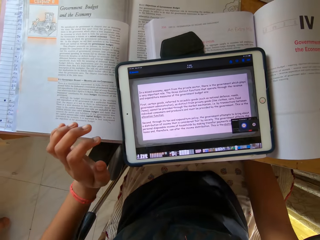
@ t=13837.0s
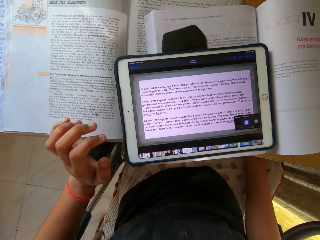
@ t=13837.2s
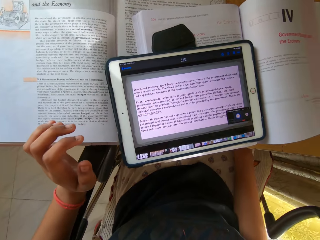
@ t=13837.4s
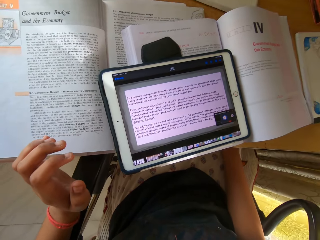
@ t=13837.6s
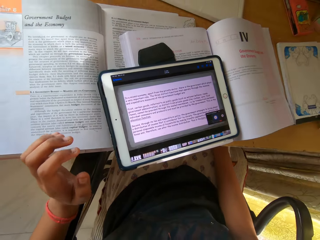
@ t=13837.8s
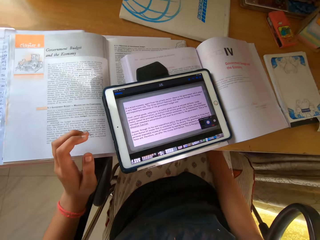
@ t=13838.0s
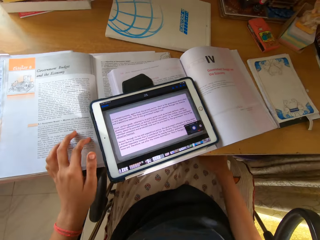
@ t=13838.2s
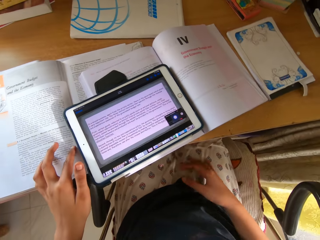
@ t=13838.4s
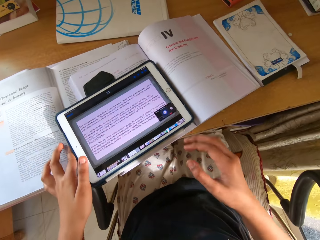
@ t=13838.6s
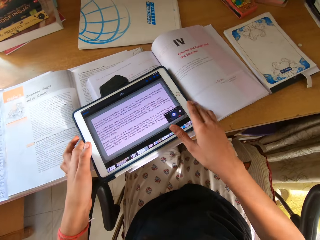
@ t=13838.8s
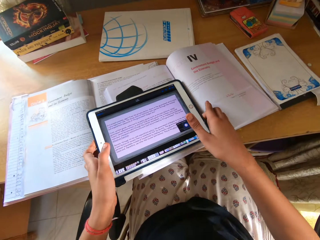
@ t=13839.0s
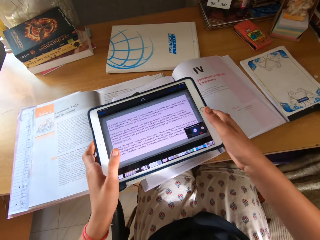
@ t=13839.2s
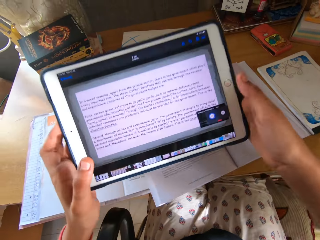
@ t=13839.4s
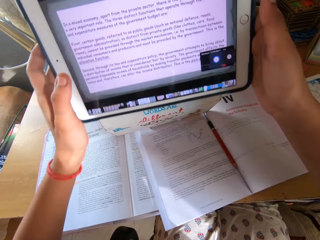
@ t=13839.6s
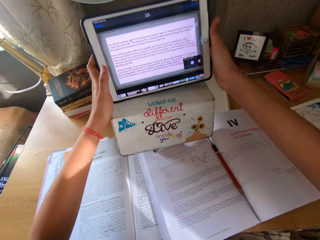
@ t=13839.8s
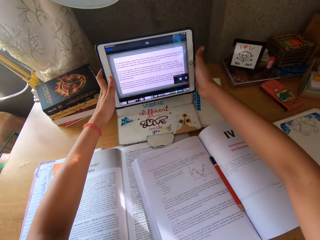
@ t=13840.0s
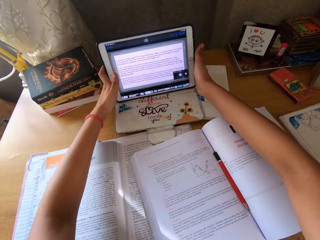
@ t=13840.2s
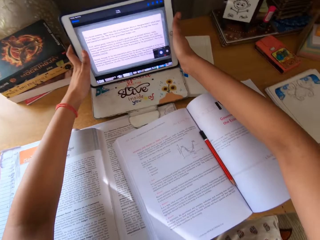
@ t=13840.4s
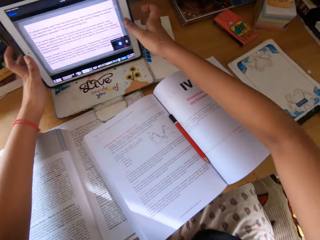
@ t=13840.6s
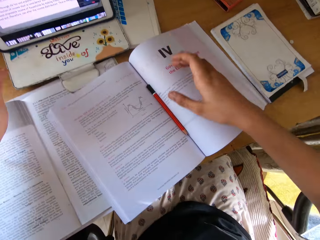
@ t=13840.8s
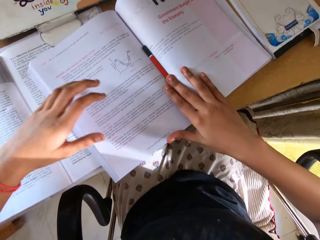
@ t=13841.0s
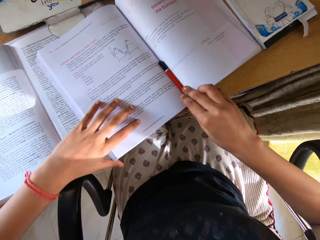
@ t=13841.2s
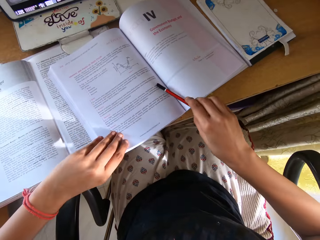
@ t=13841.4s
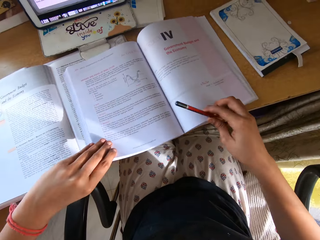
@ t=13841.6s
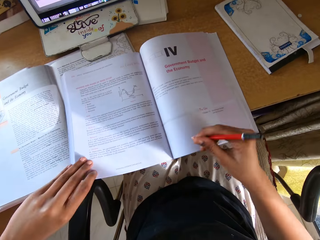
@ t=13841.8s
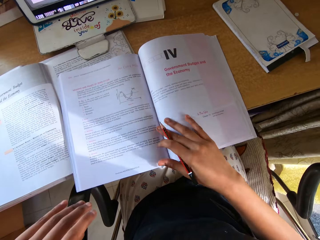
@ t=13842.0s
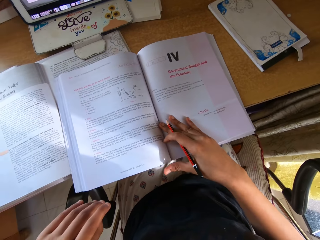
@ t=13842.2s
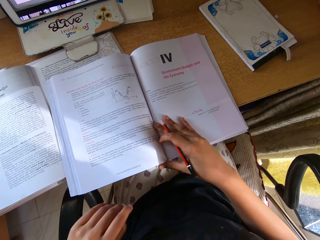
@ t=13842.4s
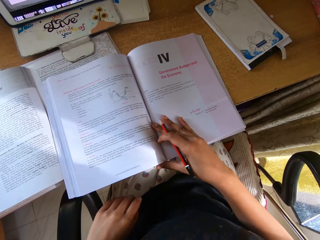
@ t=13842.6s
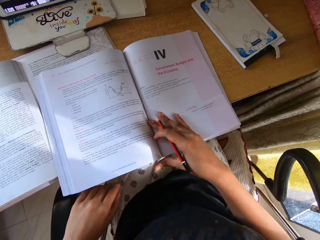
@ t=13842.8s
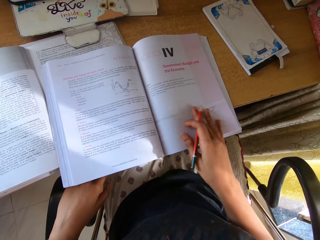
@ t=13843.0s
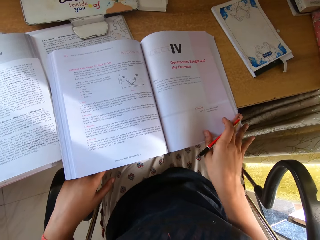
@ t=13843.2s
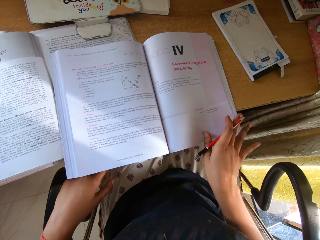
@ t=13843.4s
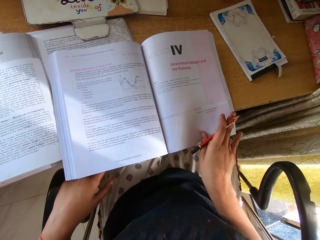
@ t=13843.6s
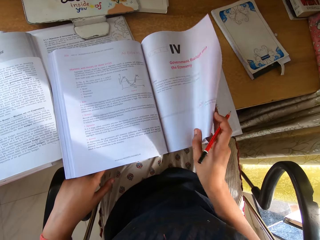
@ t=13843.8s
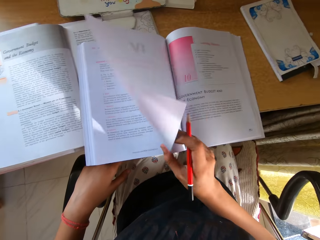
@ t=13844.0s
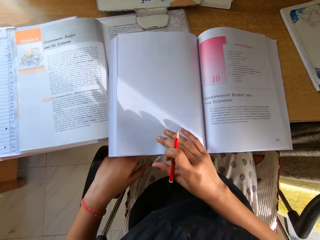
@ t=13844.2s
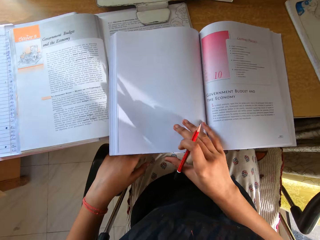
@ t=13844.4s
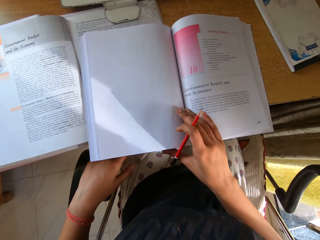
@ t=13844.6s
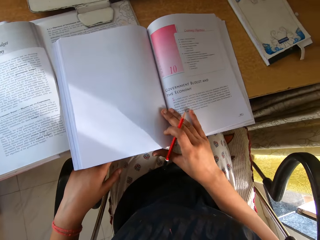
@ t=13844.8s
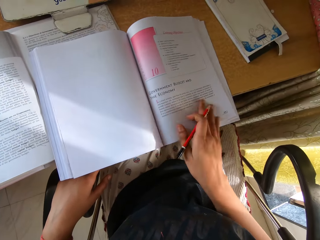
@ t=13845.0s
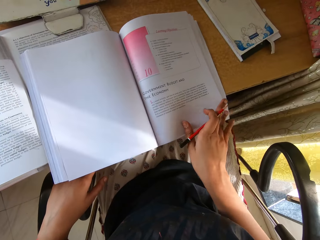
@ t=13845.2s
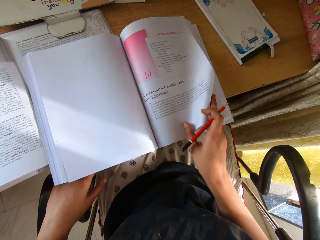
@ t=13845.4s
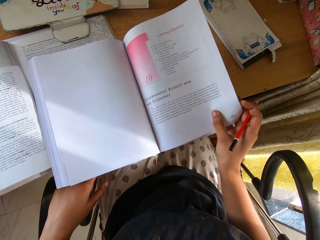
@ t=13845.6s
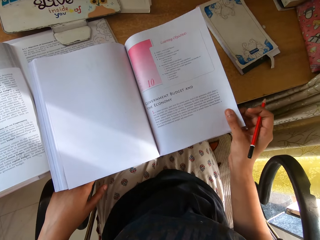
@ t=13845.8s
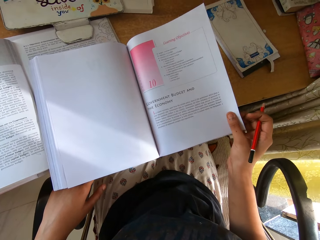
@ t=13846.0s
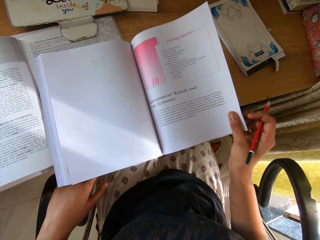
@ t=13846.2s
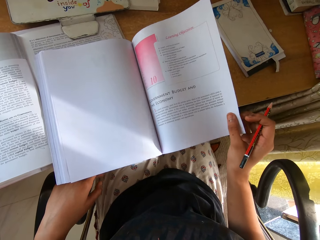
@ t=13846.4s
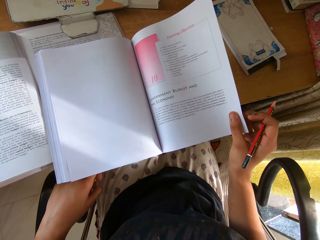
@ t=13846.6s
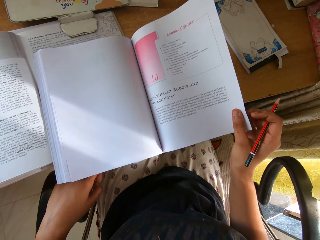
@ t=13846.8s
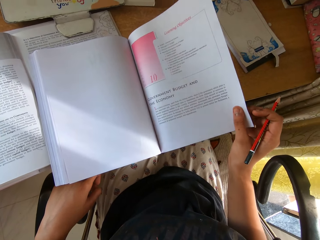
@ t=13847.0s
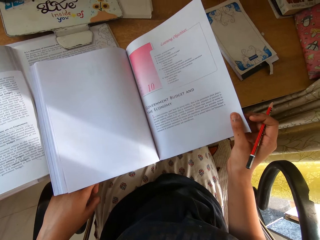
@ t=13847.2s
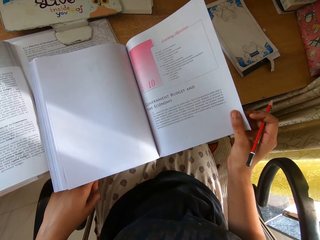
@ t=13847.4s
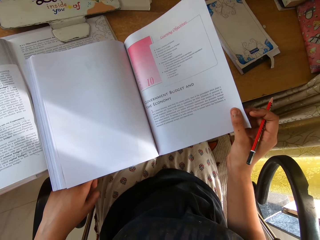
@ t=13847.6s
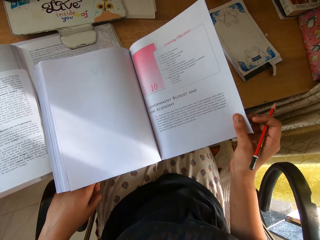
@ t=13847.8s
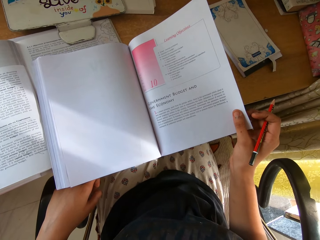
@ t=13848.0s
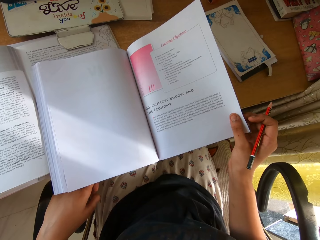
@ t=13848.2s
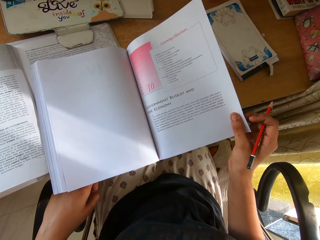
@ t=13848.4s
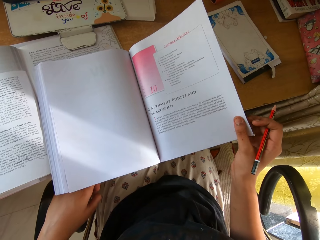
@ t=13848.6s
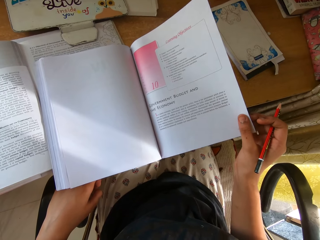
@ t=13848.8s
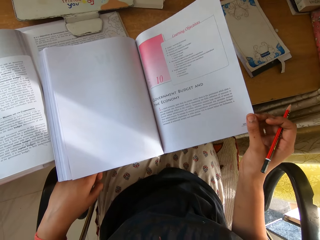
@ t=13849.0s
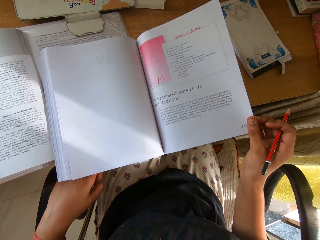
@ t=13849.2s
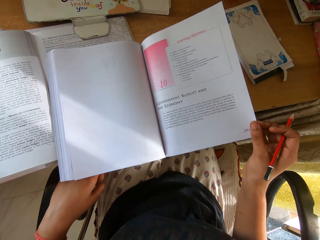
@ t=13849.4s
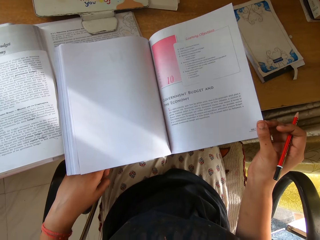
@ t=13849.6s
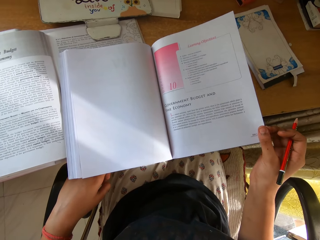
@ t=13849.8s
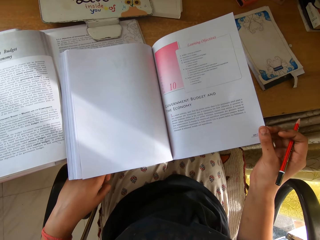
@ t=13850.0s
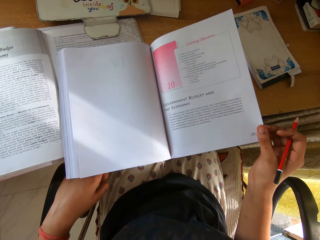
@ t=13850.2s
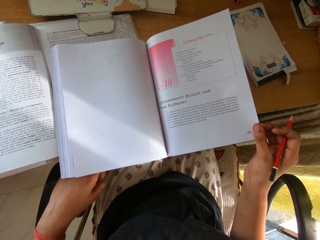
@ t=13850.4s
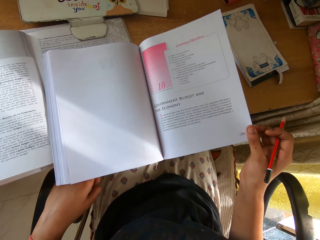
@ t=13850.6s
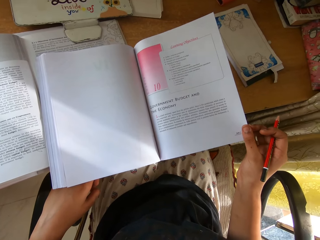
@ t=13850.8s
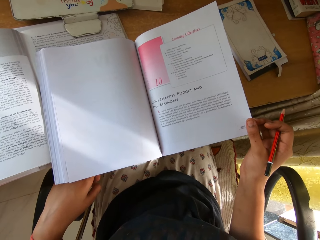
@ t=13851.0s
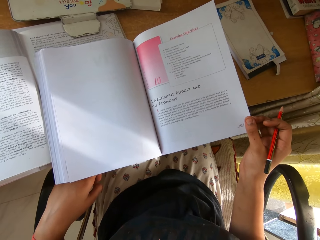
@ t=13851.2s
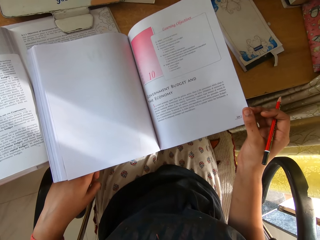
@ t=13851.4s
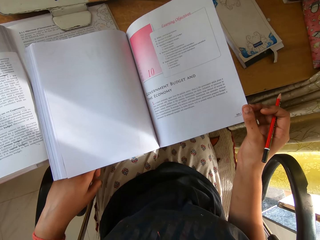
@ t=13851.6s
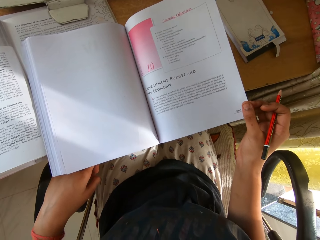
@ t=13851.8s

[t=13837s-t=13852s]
The camera wearer holds the tablet with both hands. They pick up the tablet with both hands and place the tablet on the table with both hands. They pick up the pencil with the right hand. They flip to another page. They peruse the pages with the right hand. They read the book.

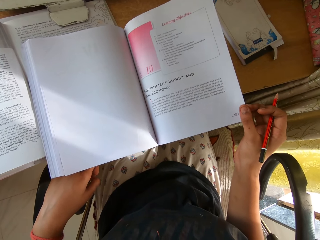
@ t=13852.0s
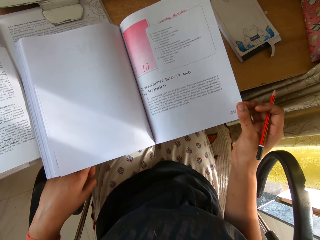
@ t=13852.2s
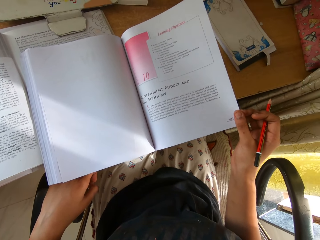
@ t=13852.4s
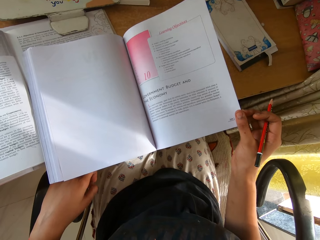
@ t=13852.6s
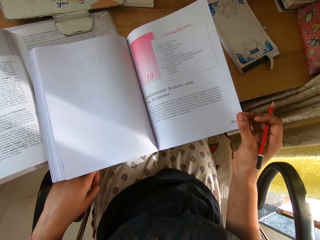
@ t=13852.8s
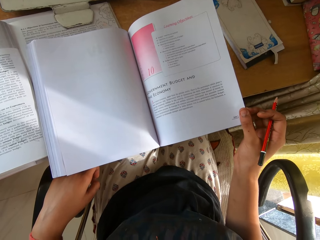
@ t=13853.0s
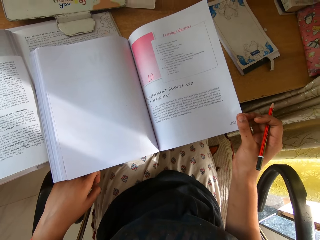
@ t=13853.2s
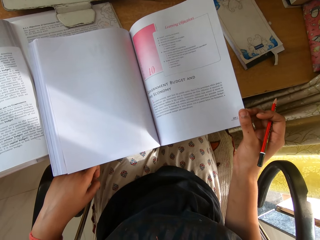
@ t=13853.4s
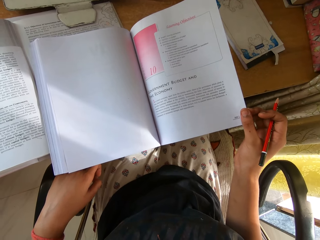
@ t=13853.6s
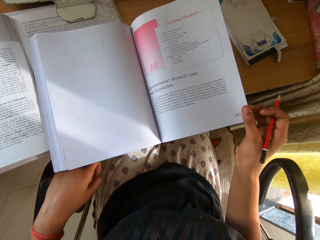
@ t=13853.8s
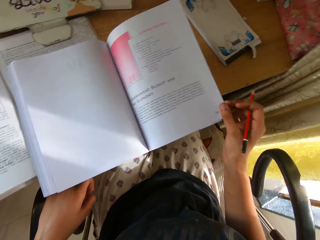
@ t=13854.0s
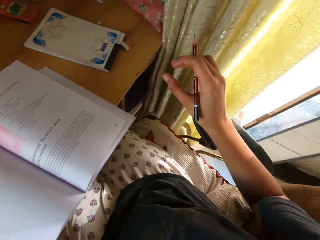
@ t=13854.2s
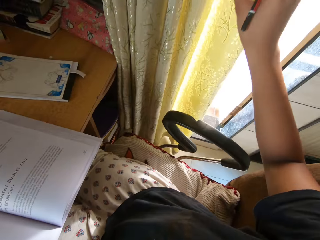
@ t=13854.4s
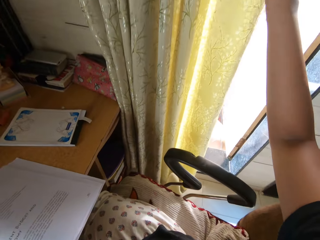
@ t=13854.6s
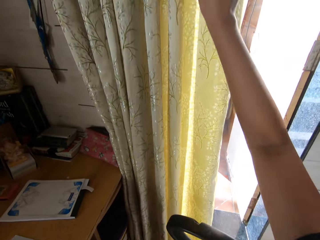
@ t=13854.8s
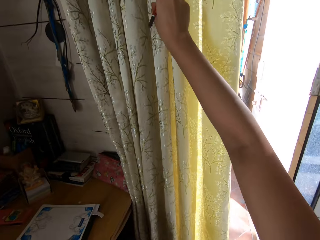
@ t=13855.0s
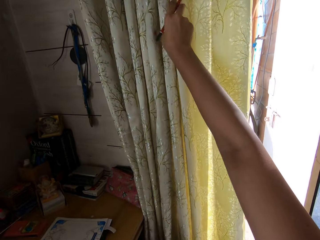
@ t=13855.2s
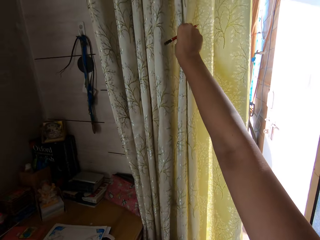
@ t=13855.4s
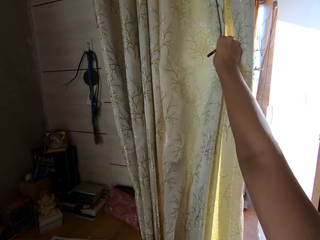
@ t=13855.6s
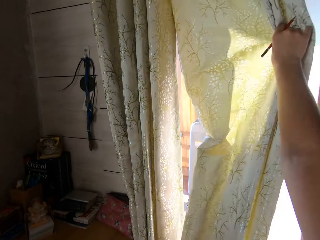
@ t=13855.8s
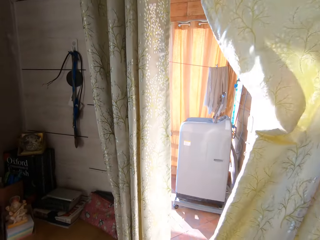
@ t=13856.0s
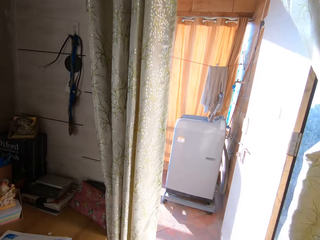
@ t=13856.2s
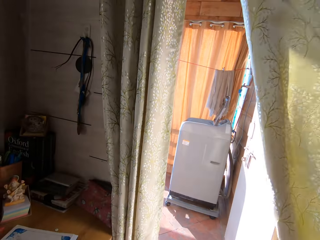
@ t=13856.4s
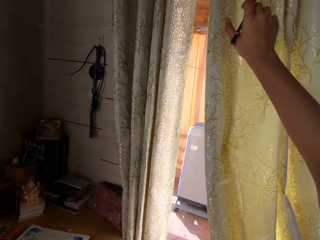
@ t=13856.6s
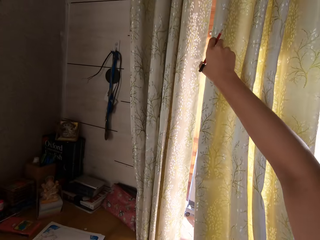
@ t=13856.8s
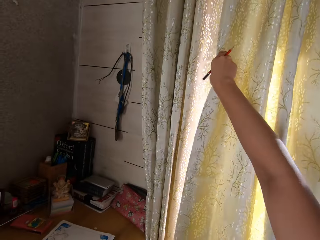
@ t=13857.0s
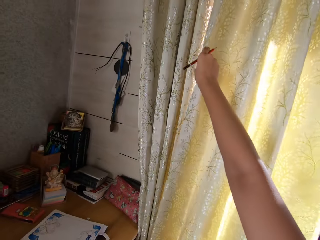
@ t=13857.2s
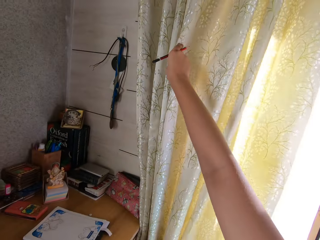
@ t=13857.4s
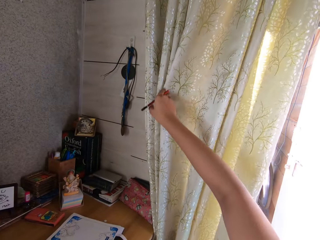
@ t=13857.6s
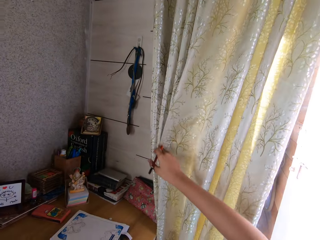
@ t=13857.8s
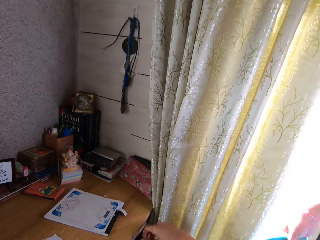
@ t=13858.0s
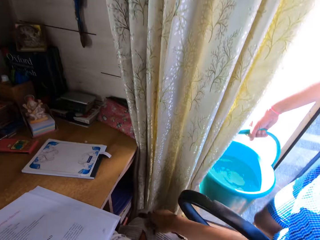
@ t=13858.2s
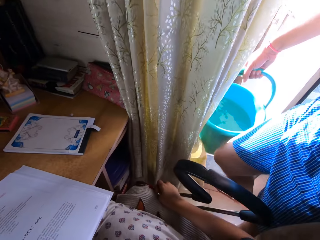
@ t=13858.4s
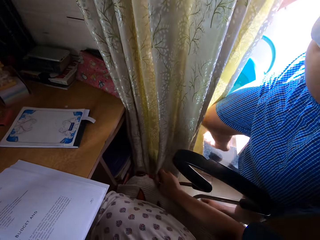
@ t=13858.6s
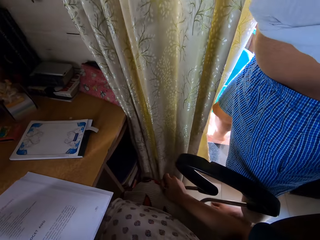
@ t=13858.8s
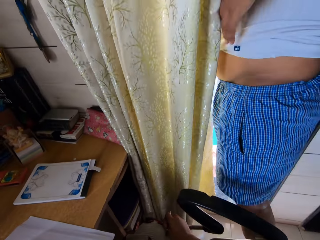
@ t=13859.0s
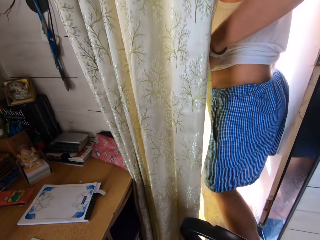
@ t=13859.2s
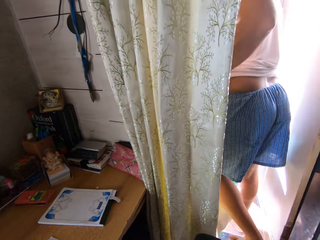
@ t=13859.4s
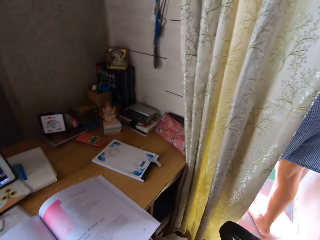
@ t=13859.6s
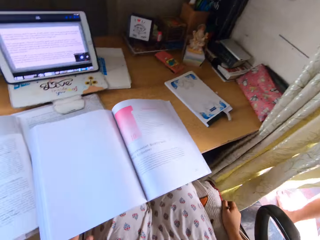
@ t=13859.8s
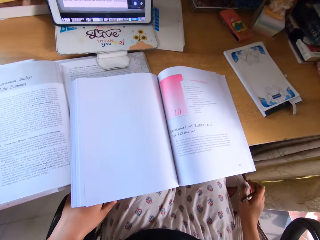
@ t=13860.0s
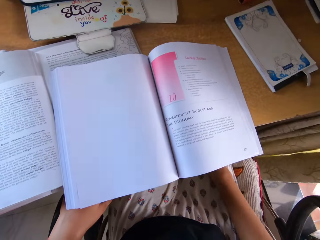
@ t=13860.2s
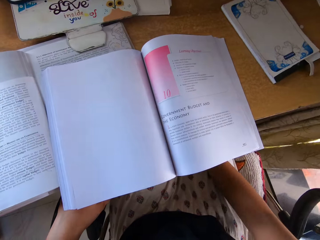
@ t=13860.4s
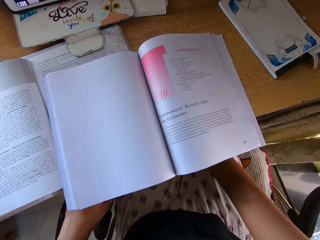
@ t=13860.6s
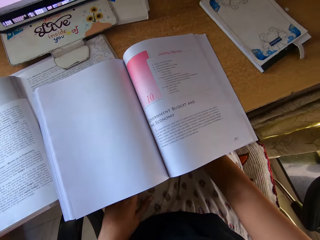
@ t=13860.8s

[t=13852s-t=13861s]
The camera wearer closes the curtain with the right hand. They look around the room. They look at a person. They look at the book on the table.
